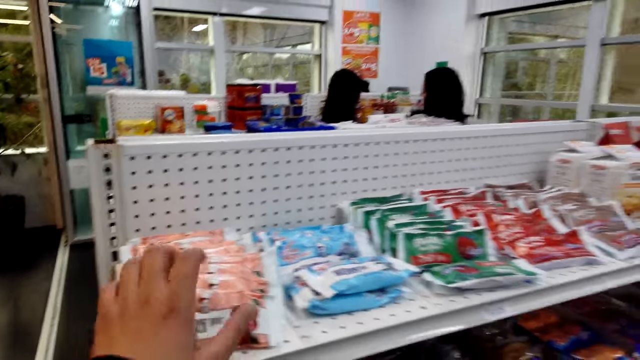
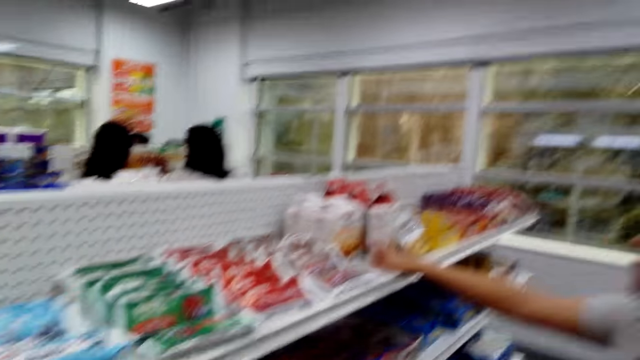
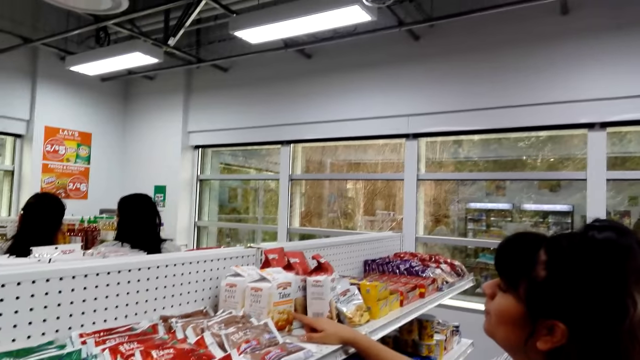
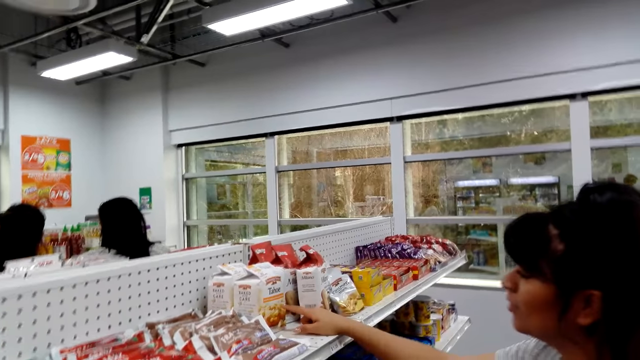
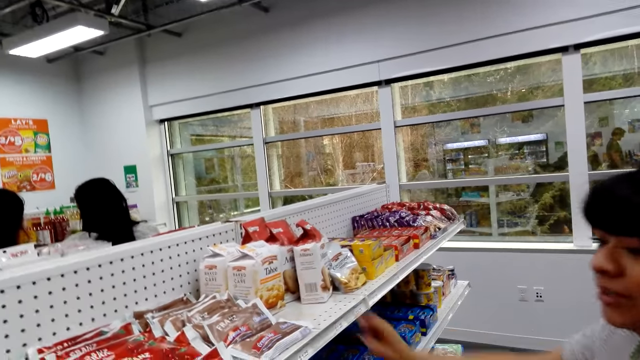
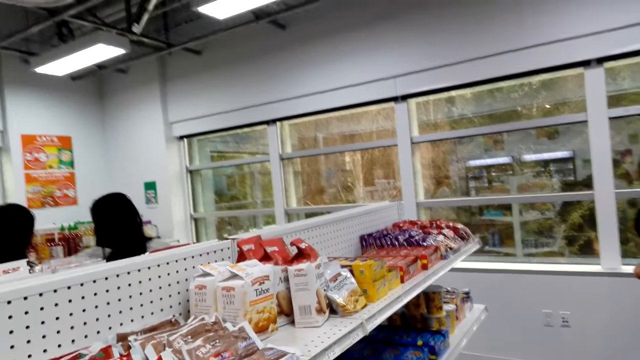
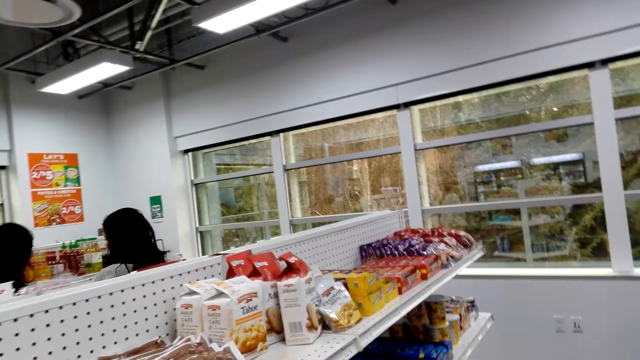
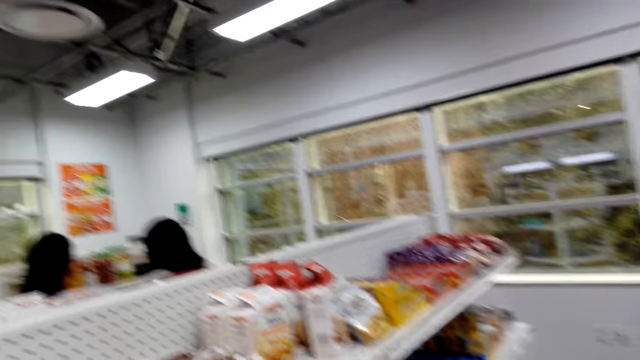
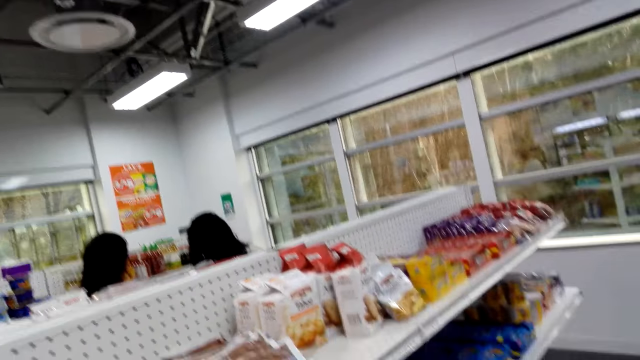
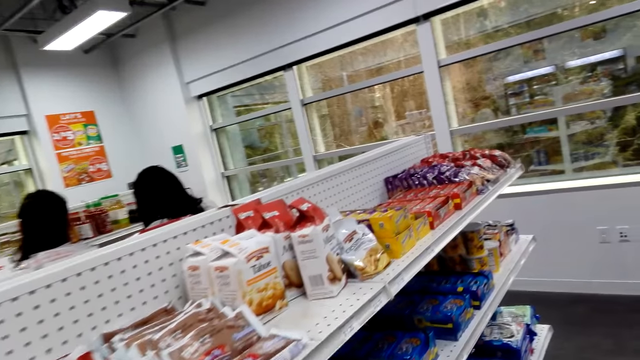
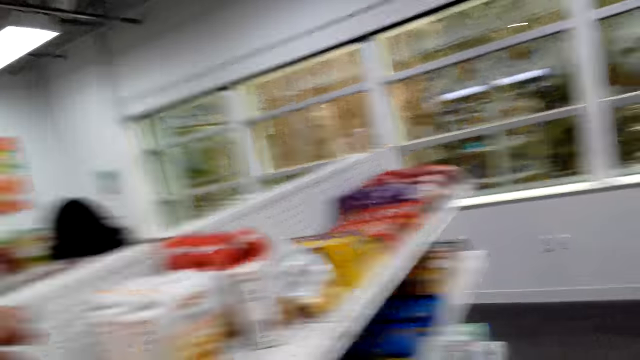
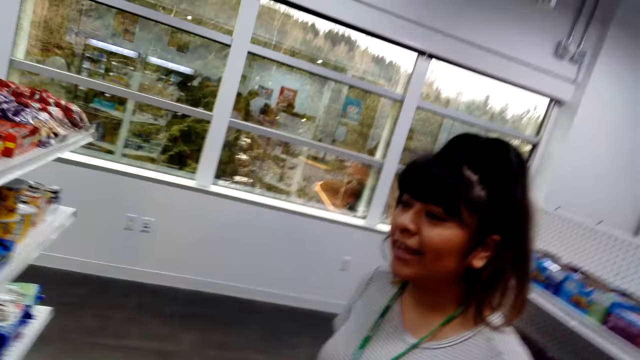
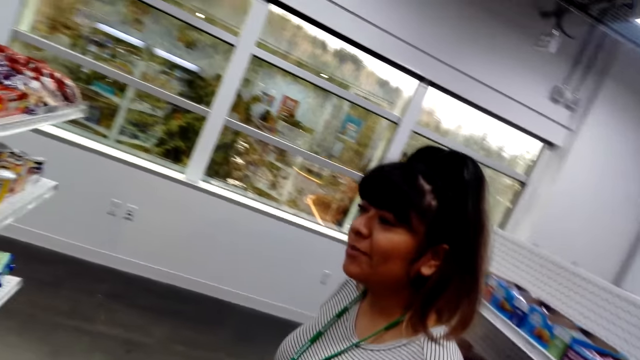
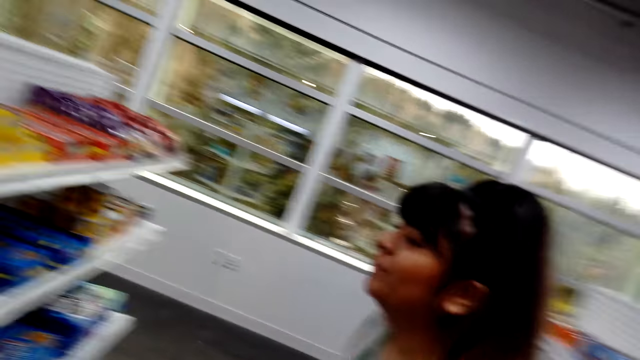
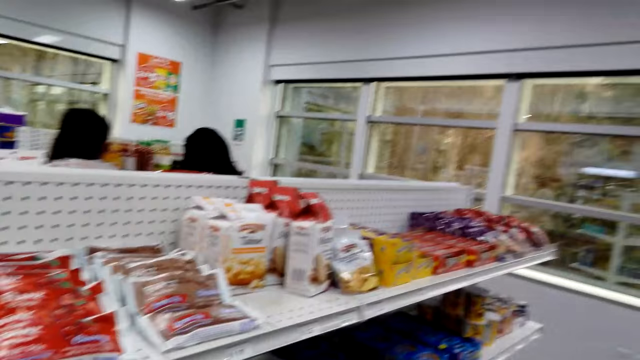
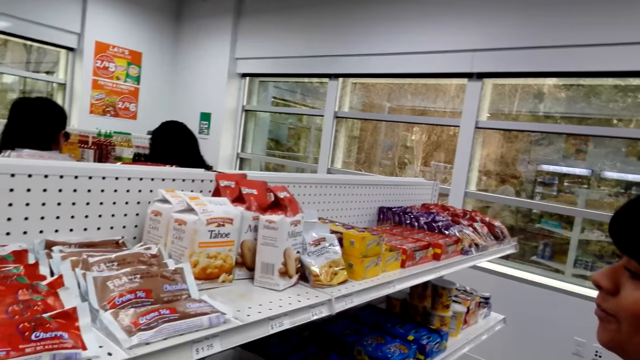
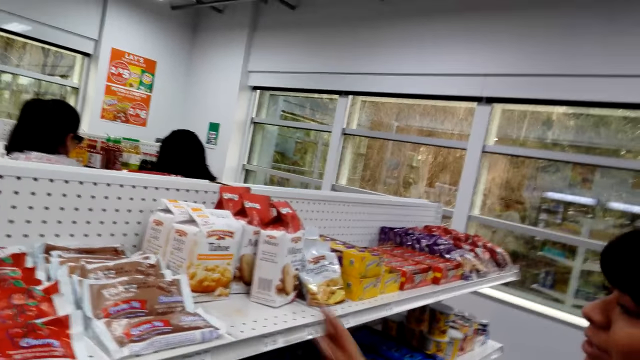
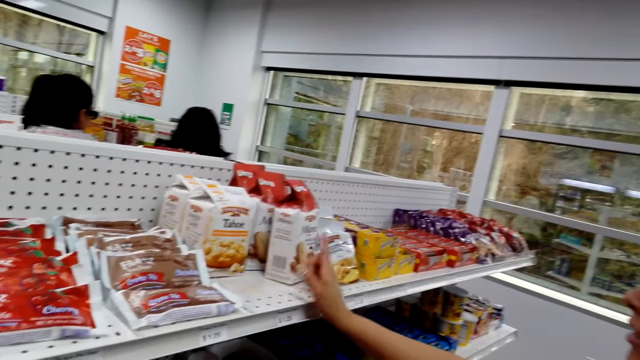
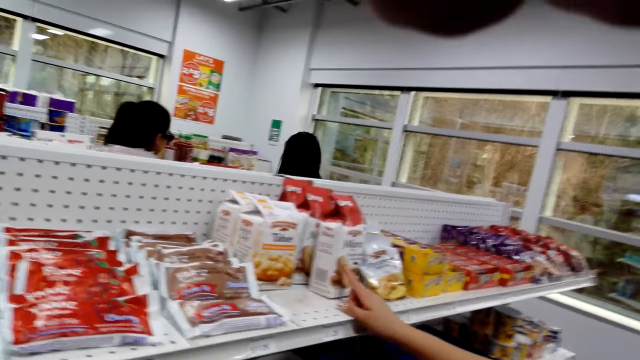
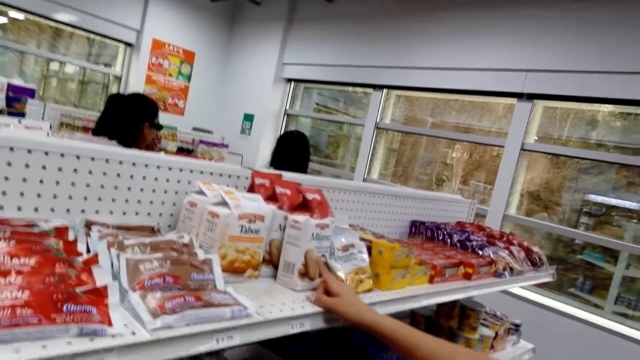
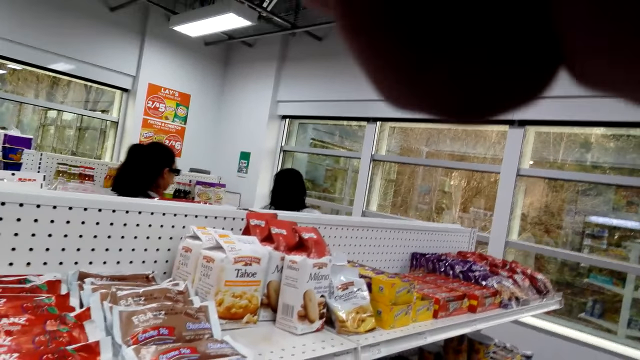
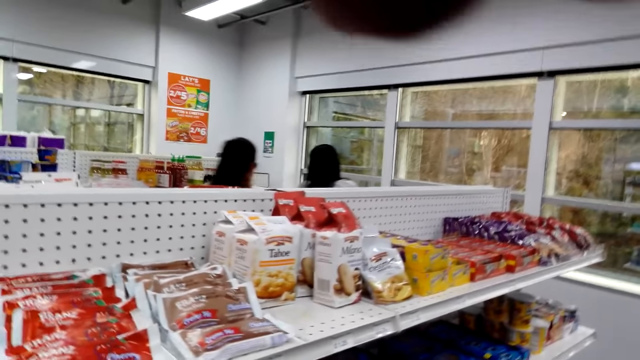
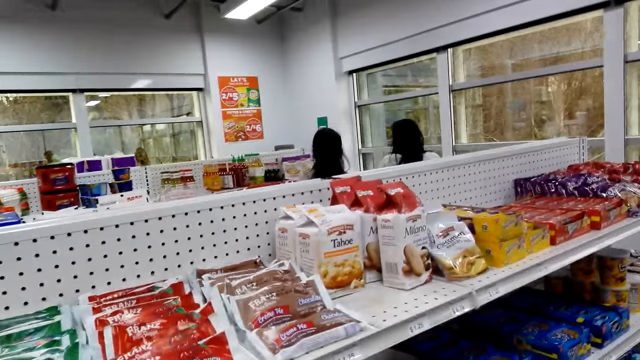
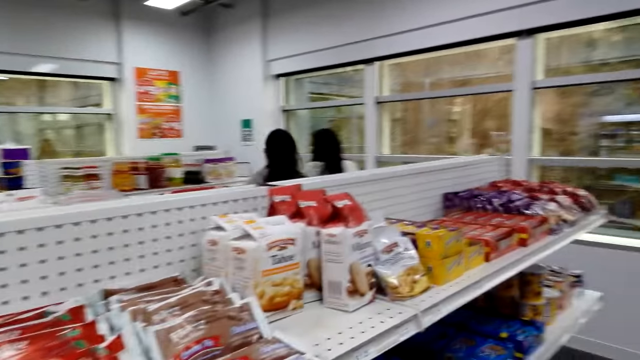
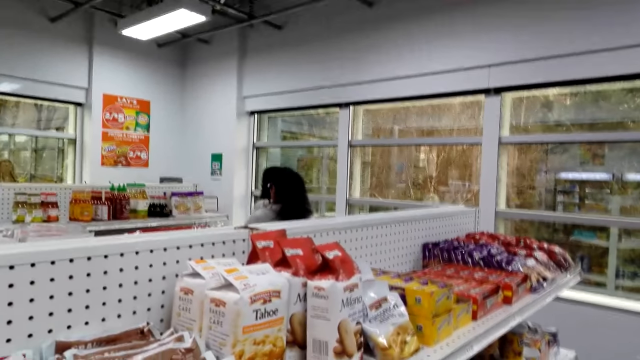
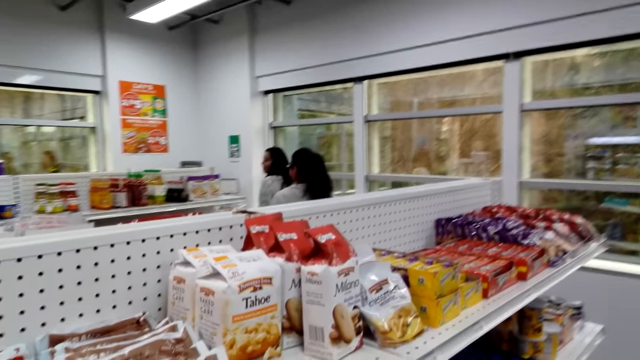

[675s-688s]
The camera wearer shops around the supermarket. A person points at an item on the shelf. The person removes their hand from the item. The person stands near the camera wearer. The person points at the items. The camera wearer adjusts the head camera.

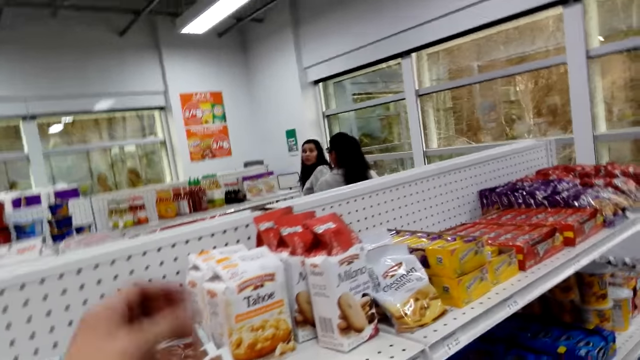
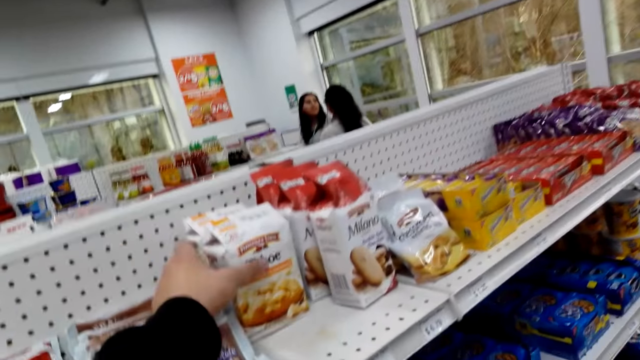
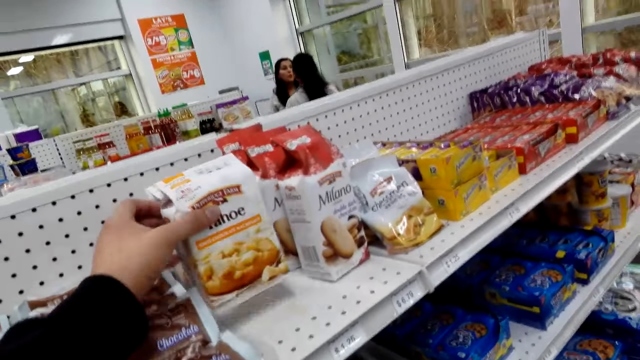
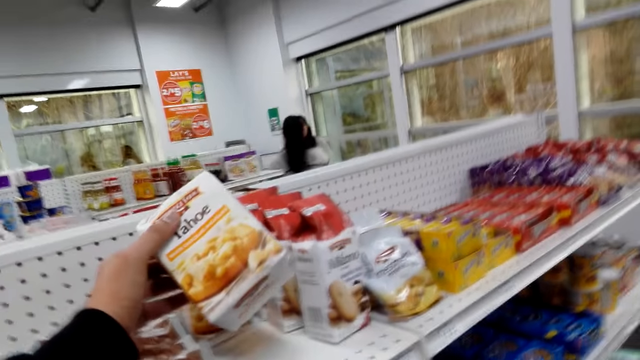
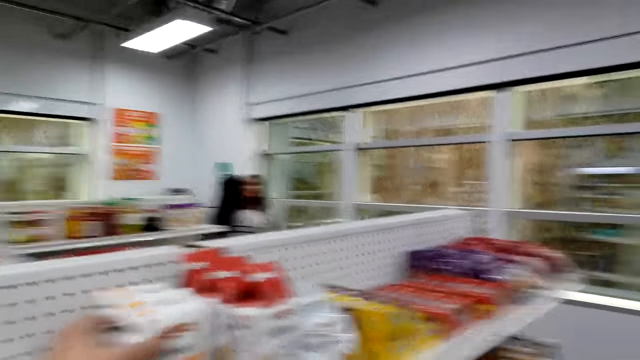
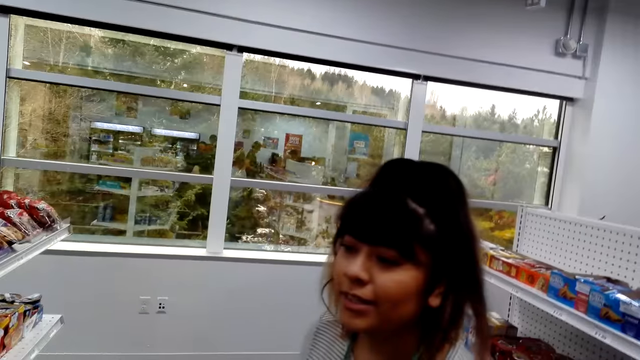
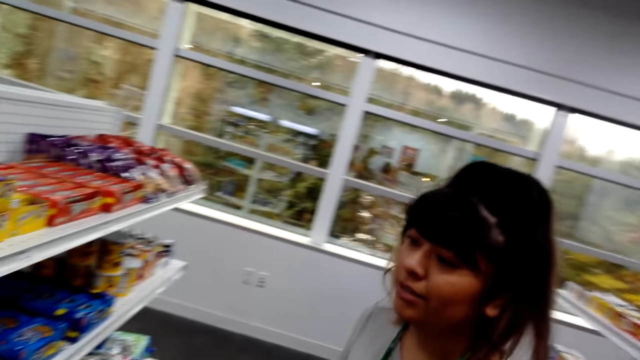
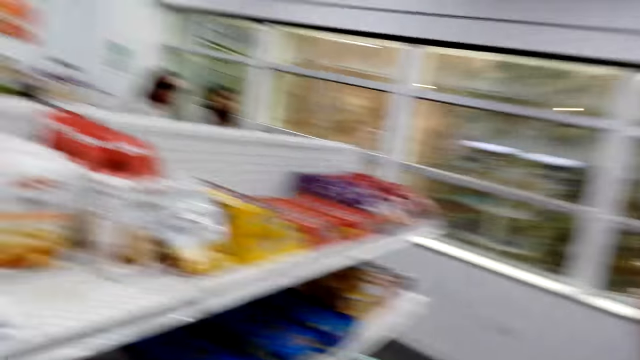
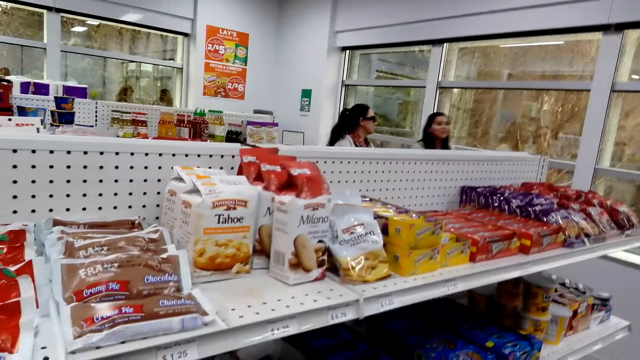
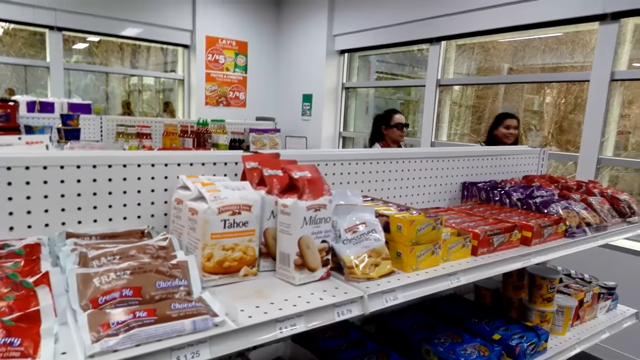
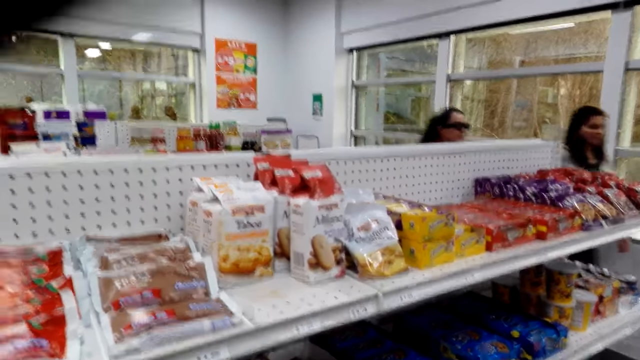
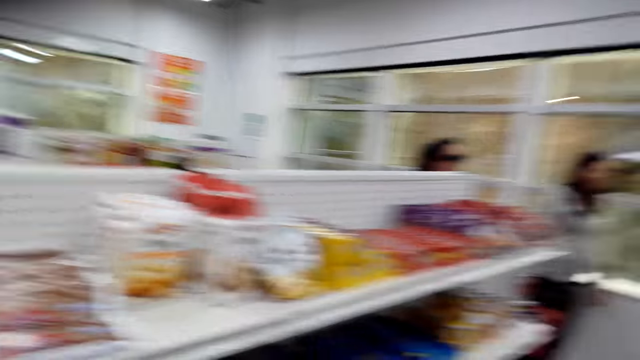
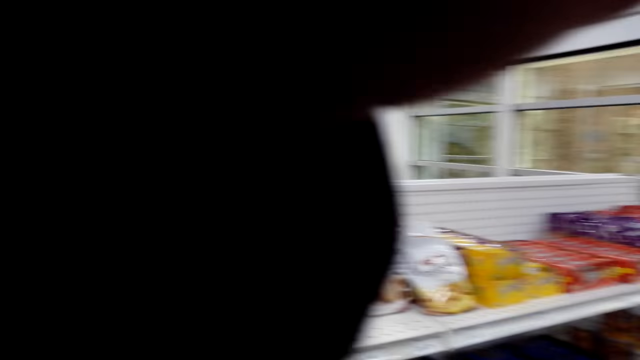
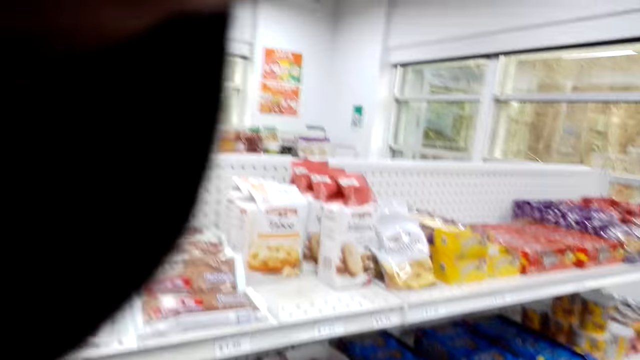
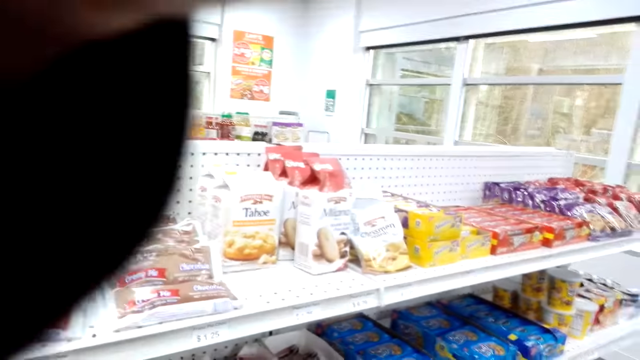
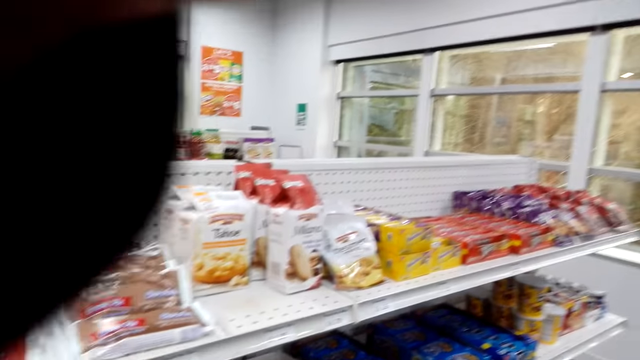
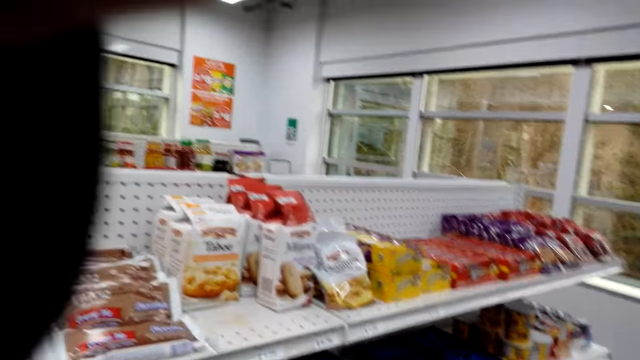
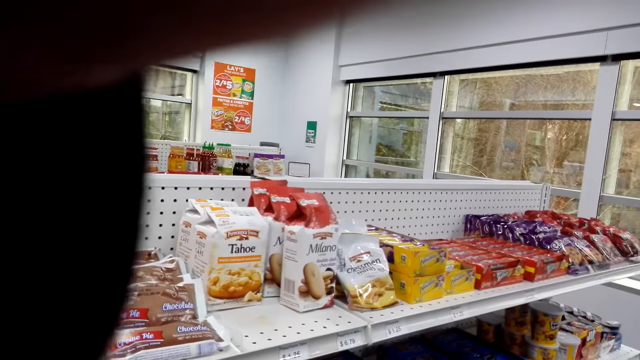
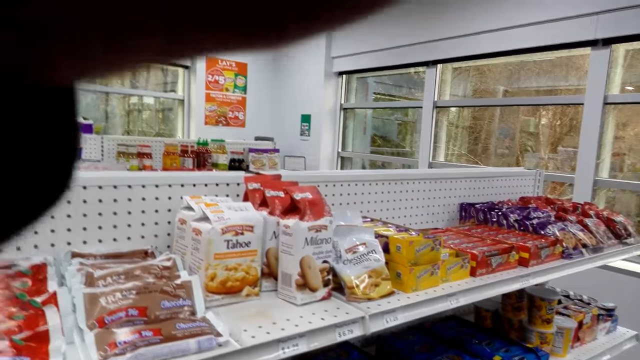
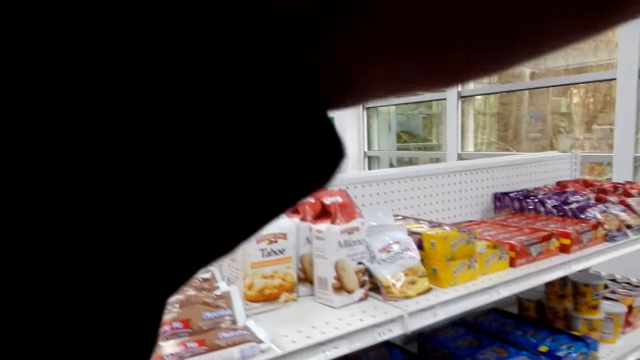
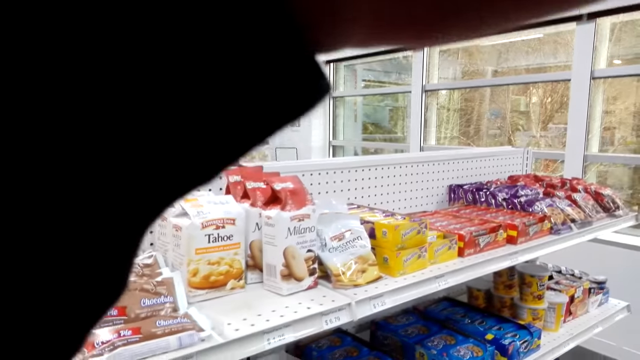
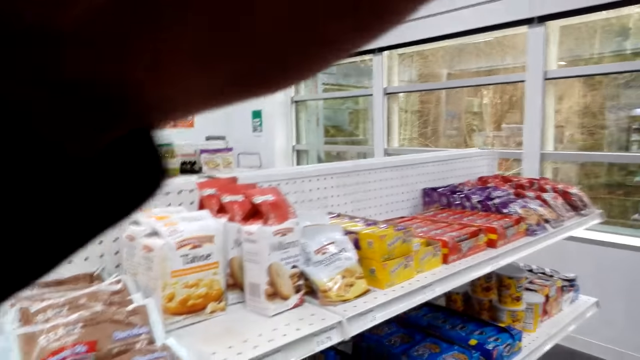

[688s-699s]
A person shops in the supermarket with another person. The camera wearer takes a snack, the Tahoe, on the shelf. They put the item on the shelf. They look around the supermarket. They adjust the head camera.
